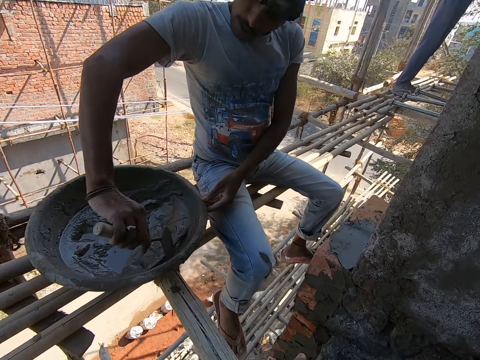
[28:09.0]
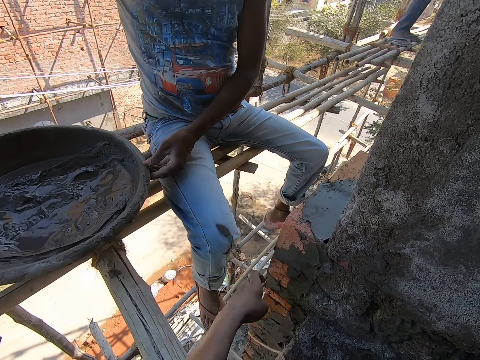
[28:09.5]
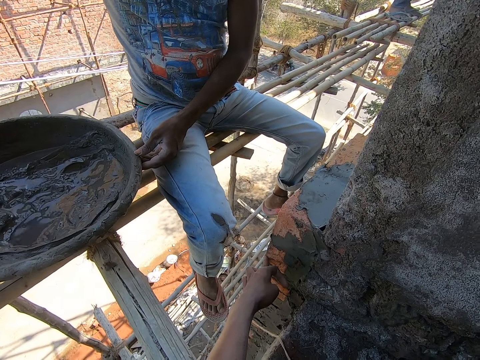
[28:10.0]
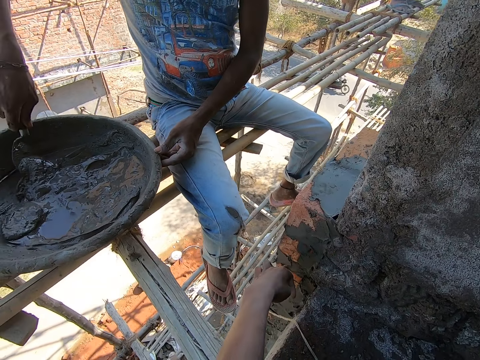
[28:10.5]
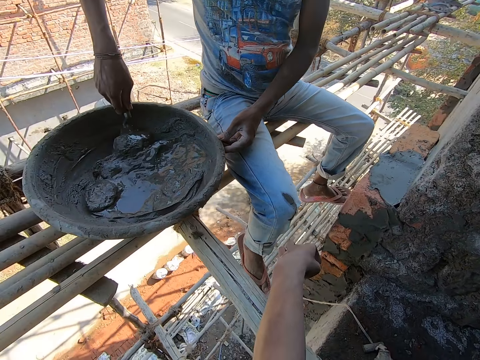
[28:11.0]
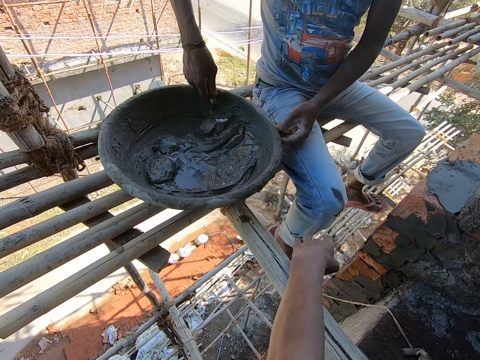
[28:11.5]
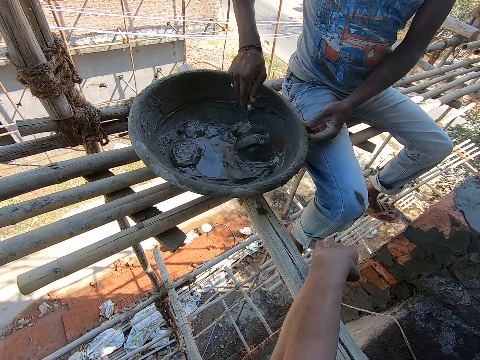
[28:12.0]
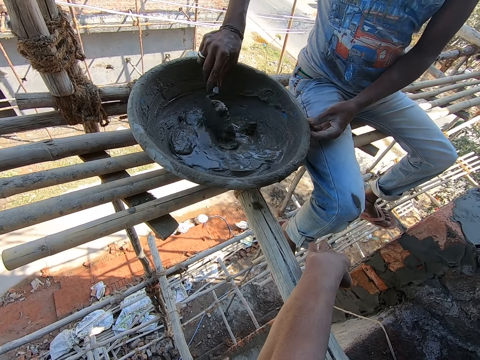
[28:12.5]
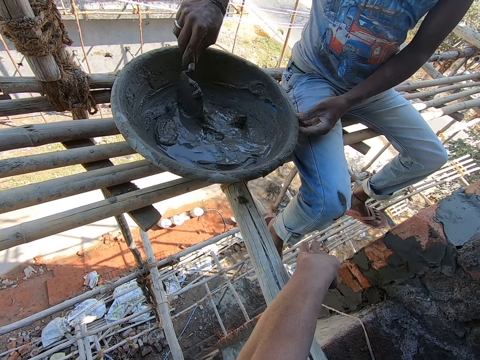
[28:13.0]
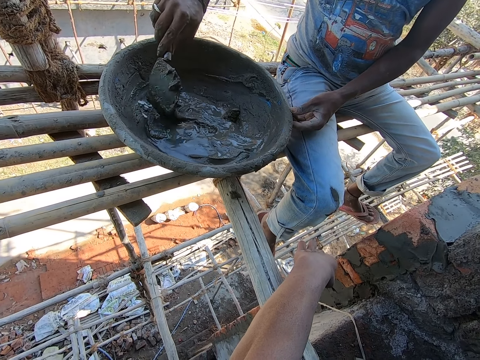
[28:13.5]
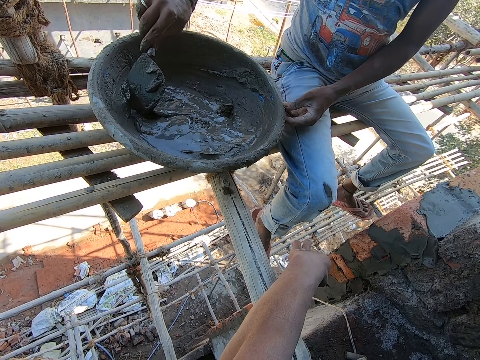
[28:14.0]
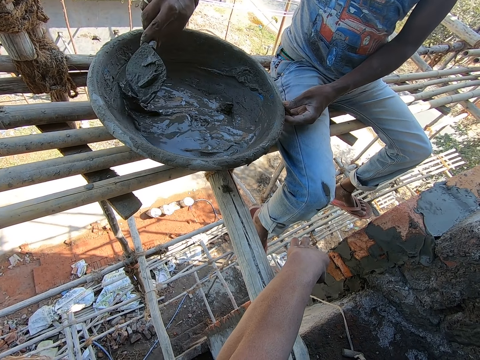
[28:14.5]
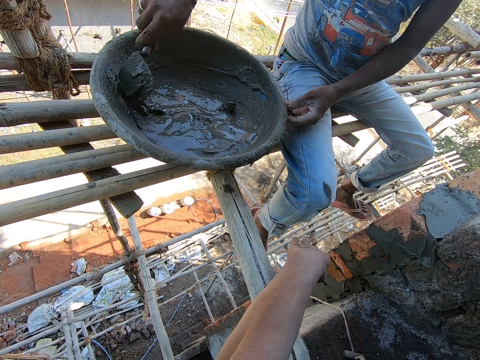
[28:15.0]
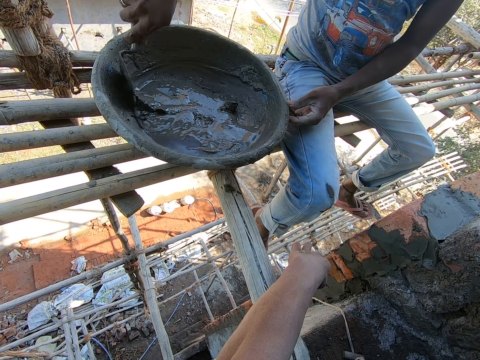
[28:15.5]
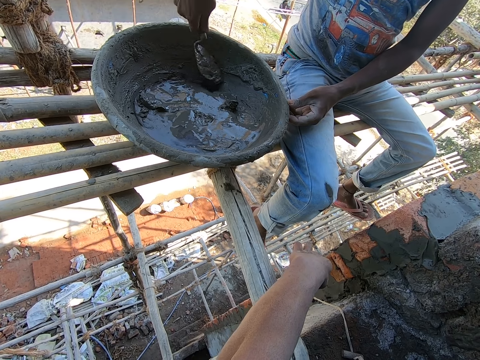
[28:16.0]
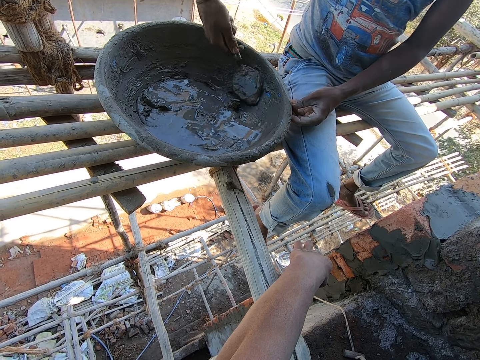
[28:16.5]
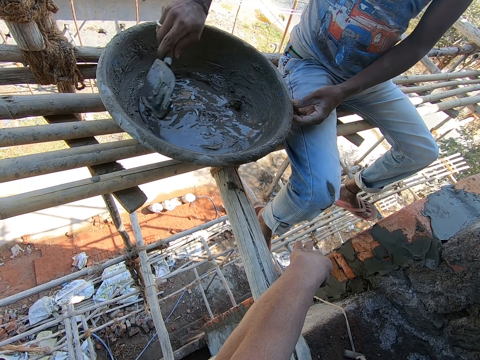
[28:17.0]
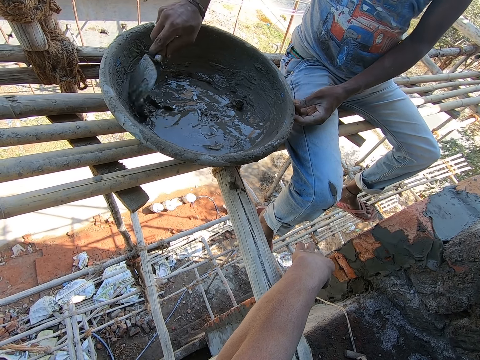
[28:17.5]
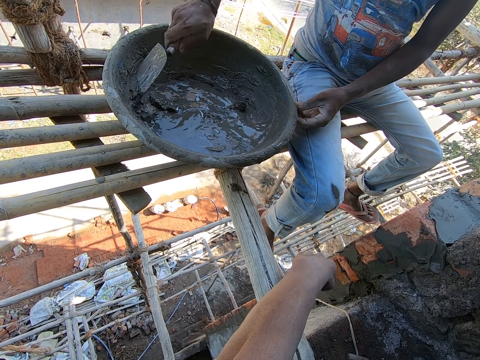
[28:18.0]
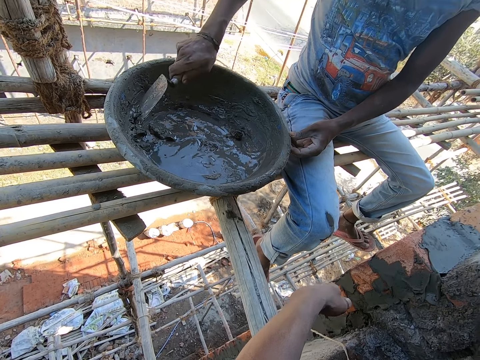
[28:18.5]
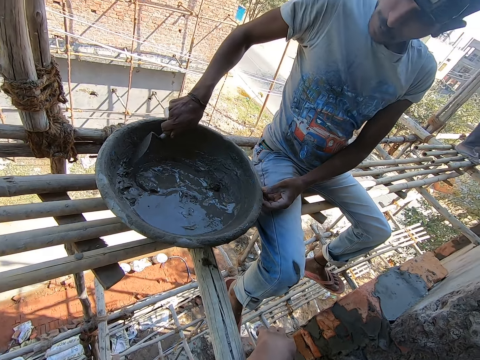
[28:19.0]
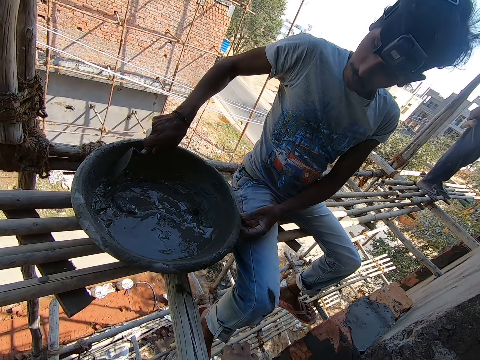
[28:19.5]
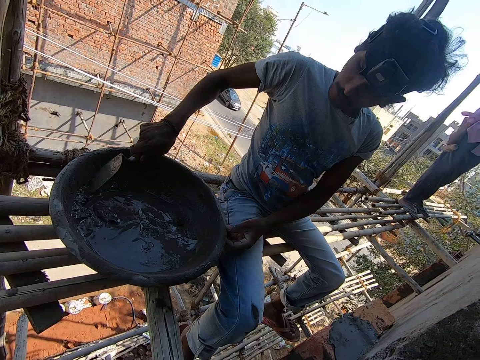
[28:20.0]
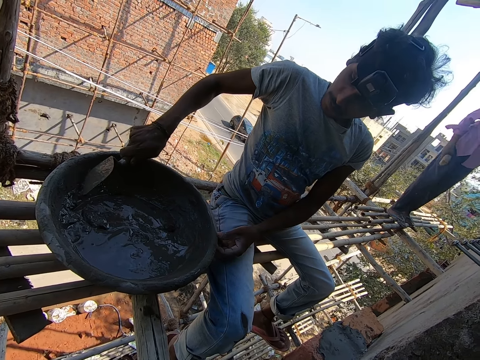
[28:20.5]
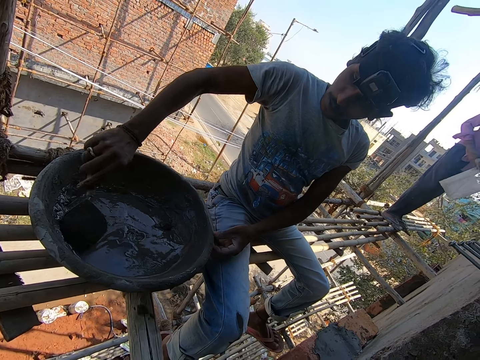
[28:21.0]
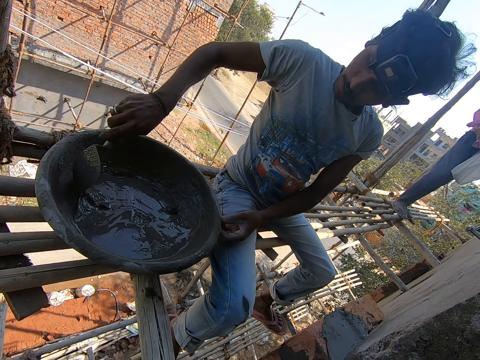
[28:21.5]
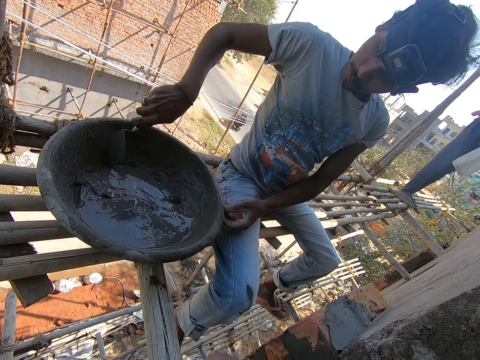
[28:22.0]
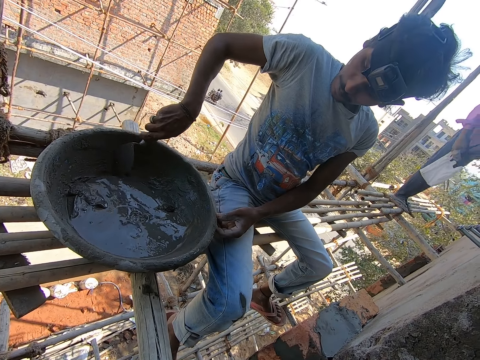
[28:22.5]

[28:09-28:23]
A man holds the bowl on the plank with his left hand. The camera wearer touches the brick on the wall with his left hand. The man hits the trowel on the bowl with his right hand. The camera wearer interacts with the man. The man scrapes cement from the side of the bowl on the plank with the trowel in his right hand. The man hits the trowel on the bowl with his right hand. The camera wearer converses with the man. Another man holds a hammer in his right hand and holds a plastic bag with both hands. The first man scrapes cement from the side of the bowl on the plank with the trowel in his right hand.

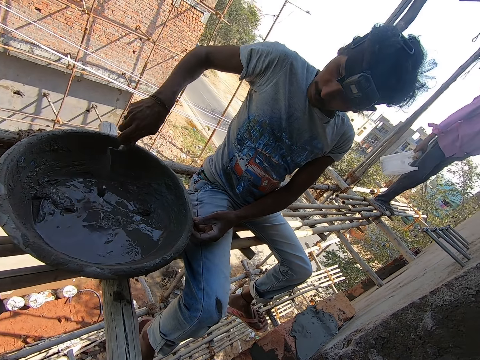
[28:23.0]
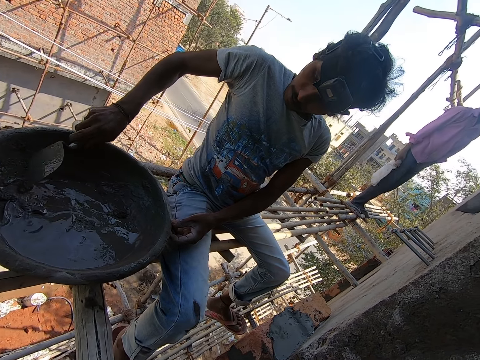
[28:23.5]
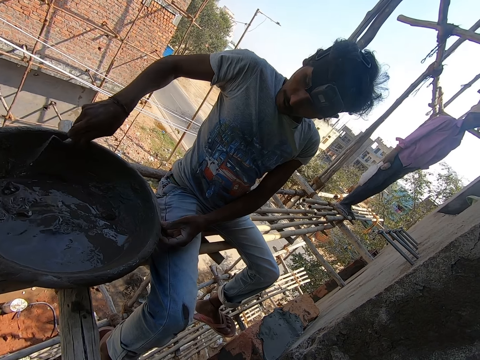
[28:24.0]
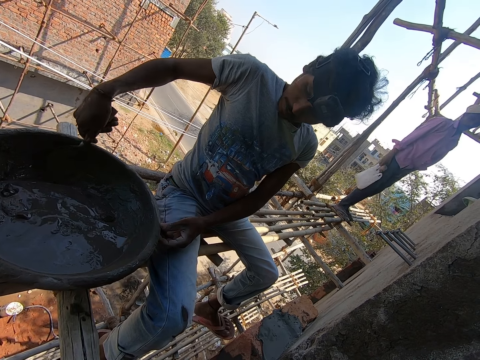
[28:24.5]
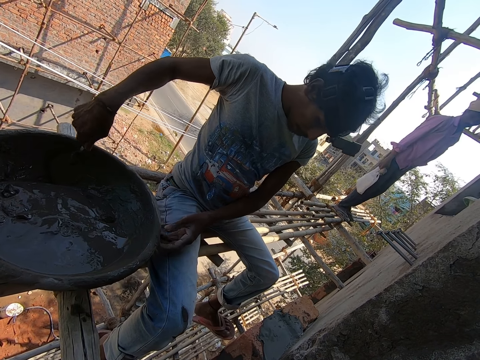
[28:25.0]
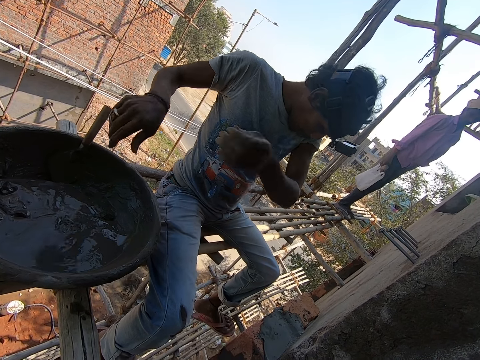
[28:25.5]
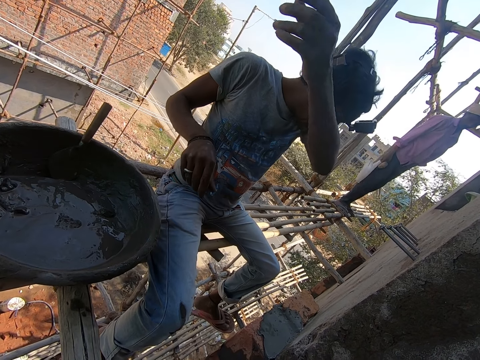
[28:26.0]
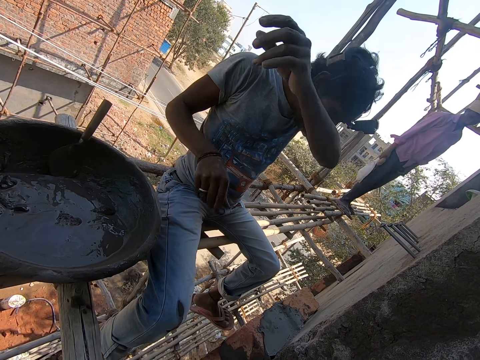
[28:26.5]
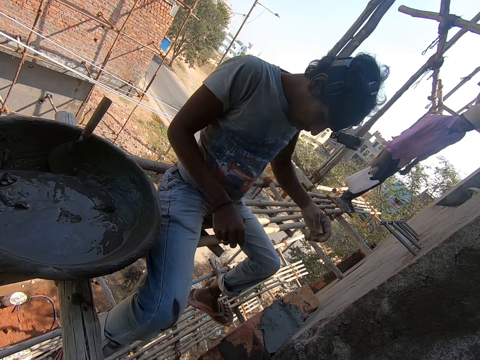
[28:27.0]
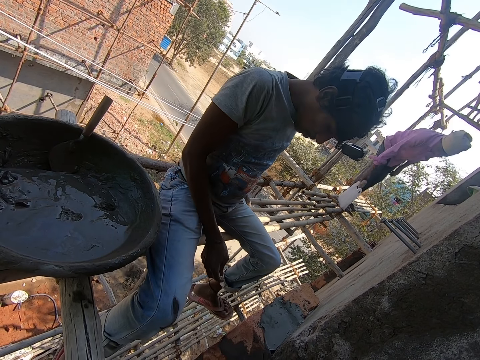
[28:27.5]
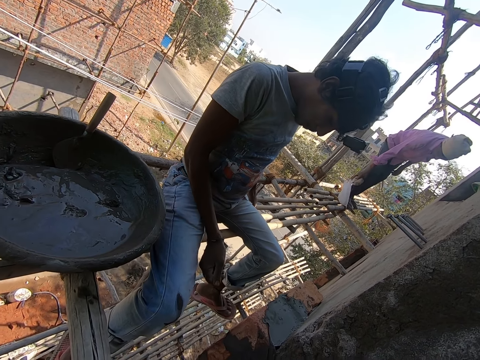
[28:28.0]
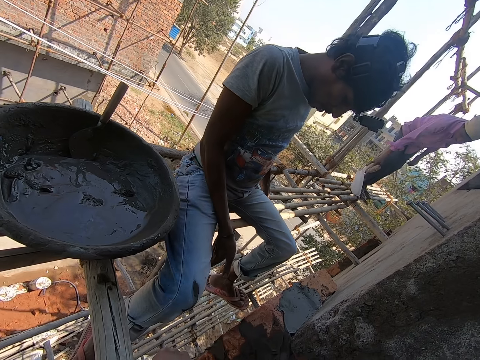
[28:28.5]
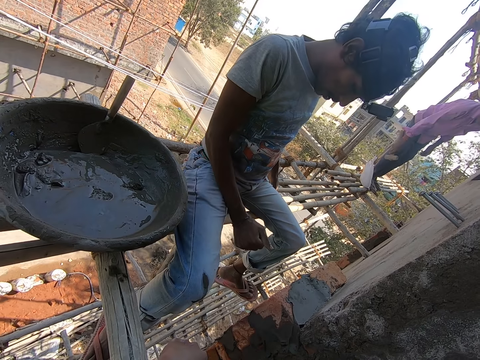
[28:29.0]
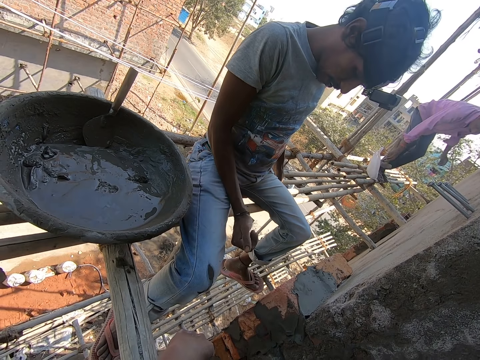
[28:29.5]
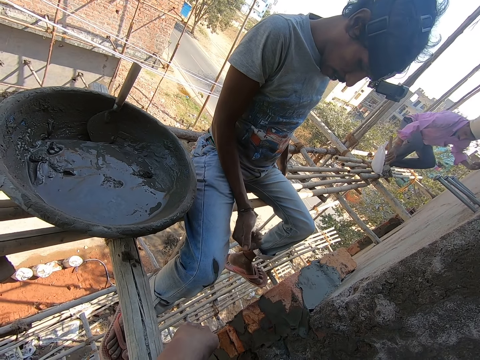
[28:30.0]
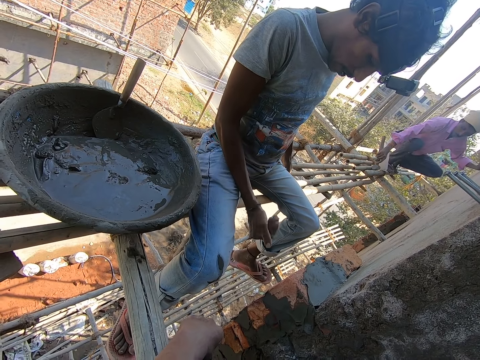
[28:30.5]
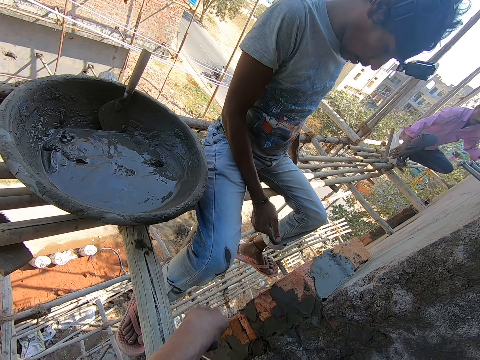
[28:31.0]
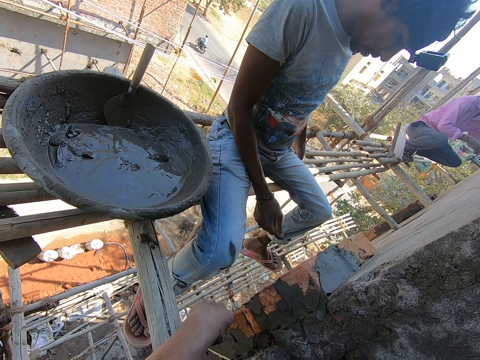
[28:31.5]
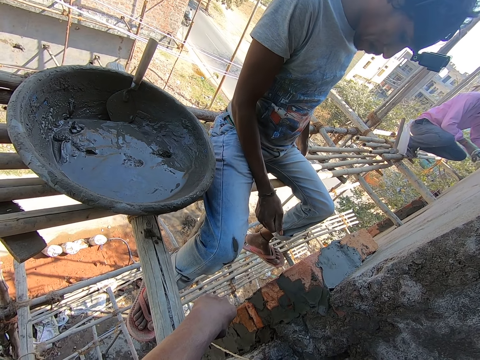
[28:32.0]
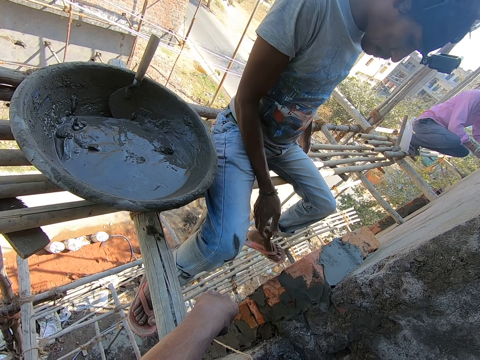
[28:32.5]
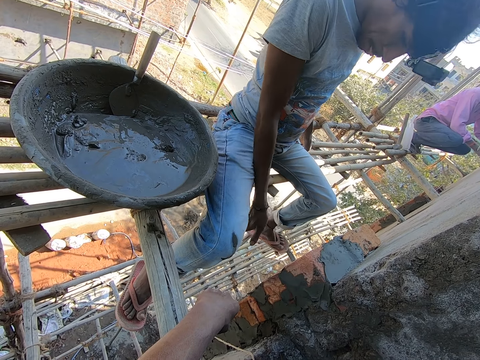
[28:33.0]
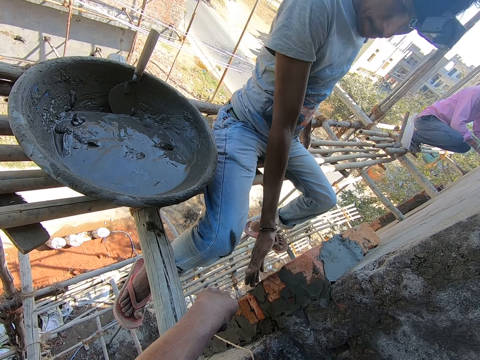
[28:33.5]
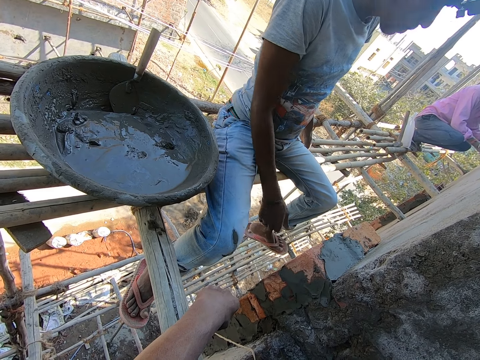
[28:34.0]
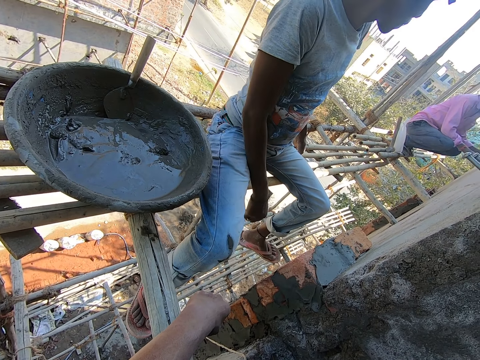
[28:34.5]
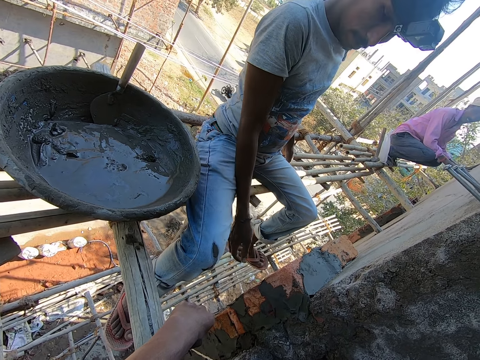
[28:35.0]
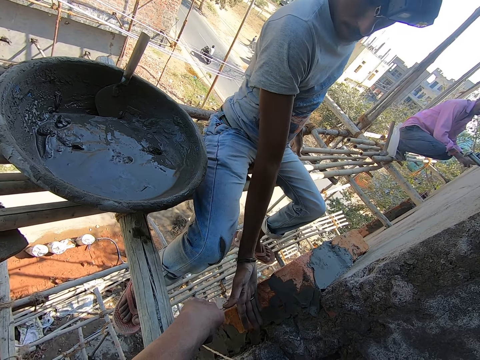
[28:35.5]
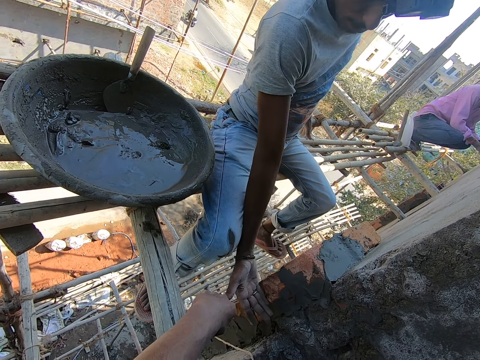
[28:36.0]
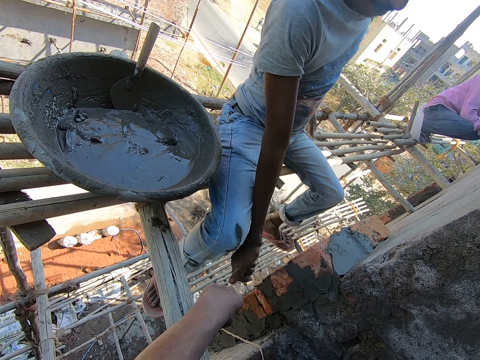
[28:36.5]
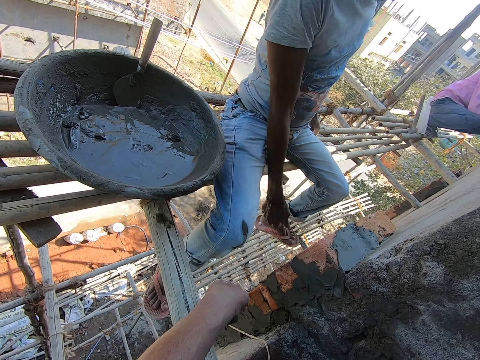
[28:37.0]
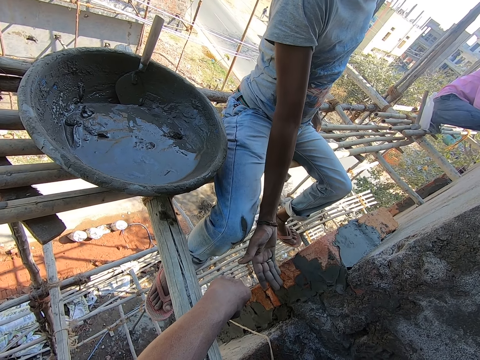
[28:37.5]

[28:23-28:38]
A man hits the trowel on the bowl with his right hand and places the trowel into the bowl with his right hand. The man cleans his face with his left hand. Another man places a plastic bag on the plank with his right hand. The other man converses with the first man. The camera wearer interacts with the first man. He places his left hand on the plank. The other man places a hammer on the plank with his right hand. The first man touches the wall with his right hand. The first man points towards the block.
